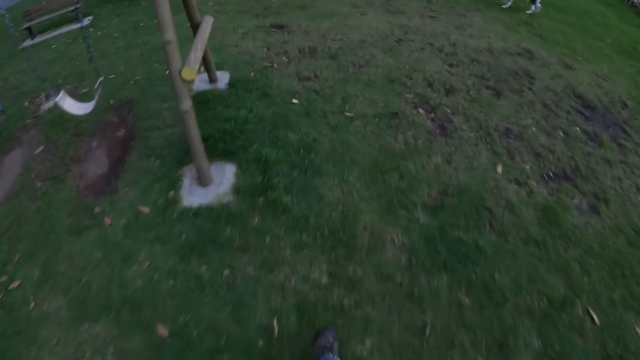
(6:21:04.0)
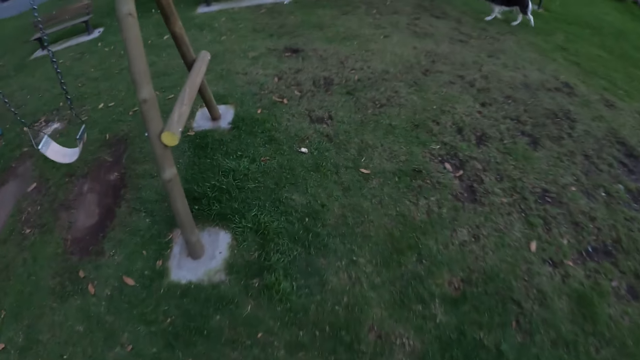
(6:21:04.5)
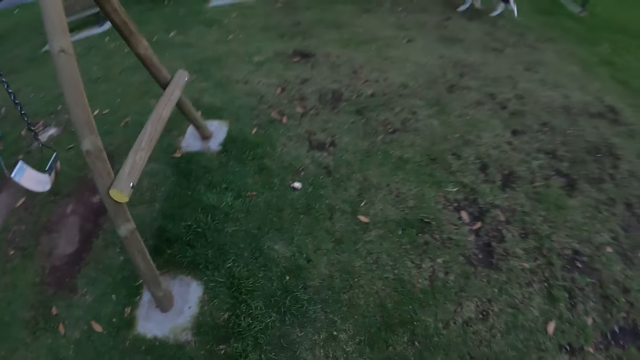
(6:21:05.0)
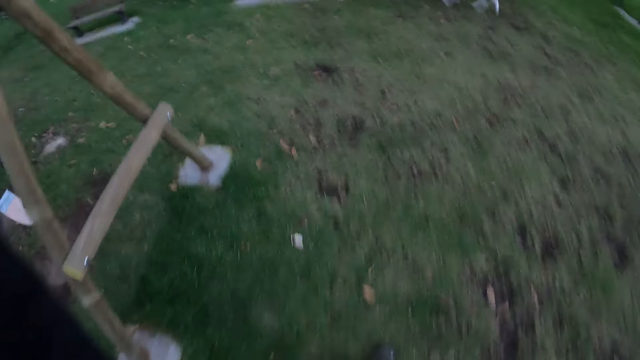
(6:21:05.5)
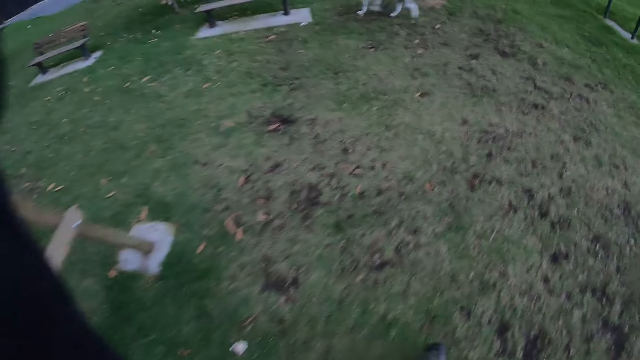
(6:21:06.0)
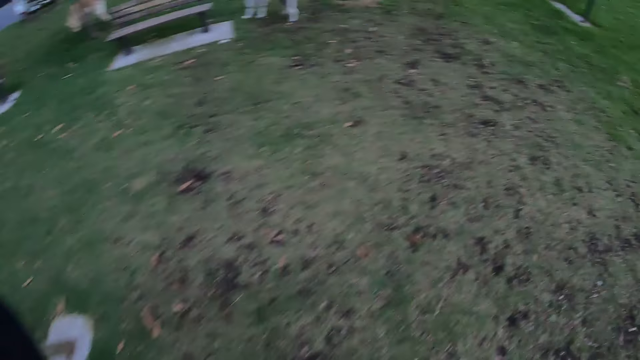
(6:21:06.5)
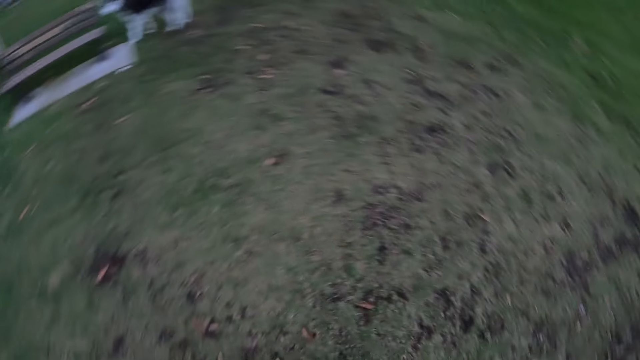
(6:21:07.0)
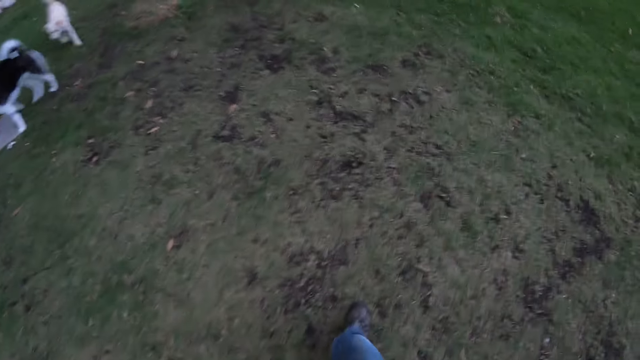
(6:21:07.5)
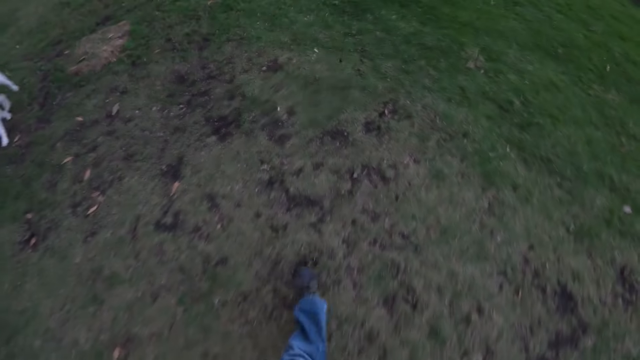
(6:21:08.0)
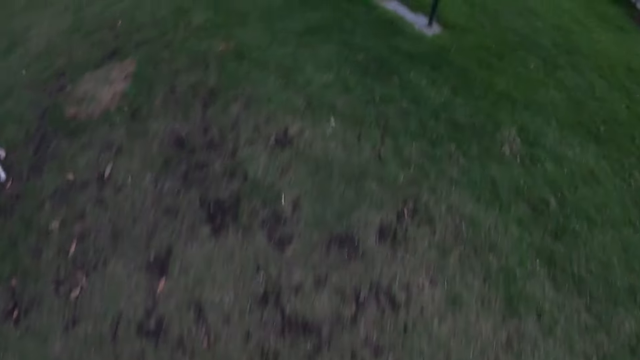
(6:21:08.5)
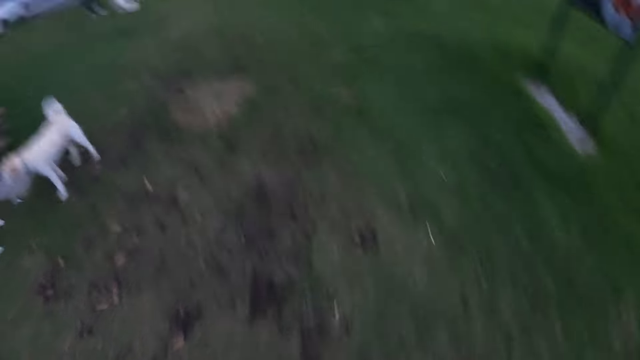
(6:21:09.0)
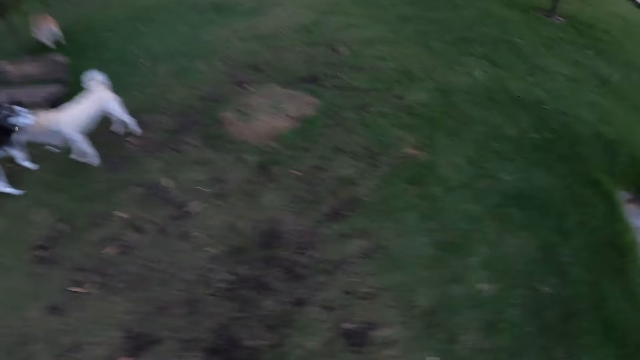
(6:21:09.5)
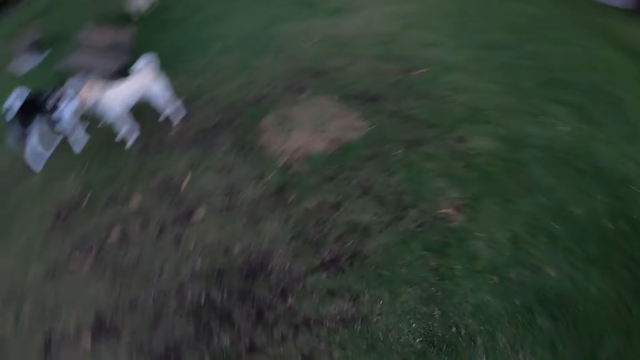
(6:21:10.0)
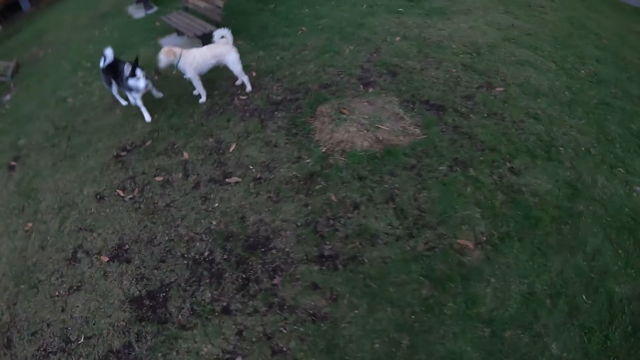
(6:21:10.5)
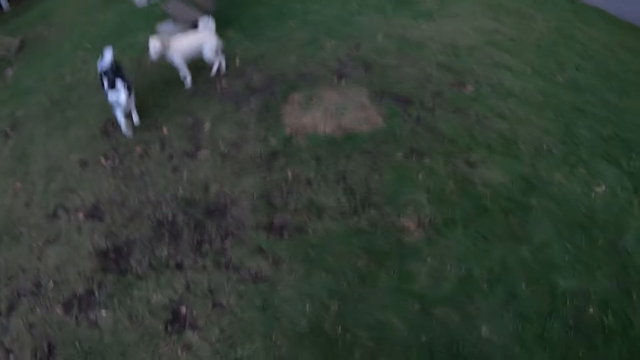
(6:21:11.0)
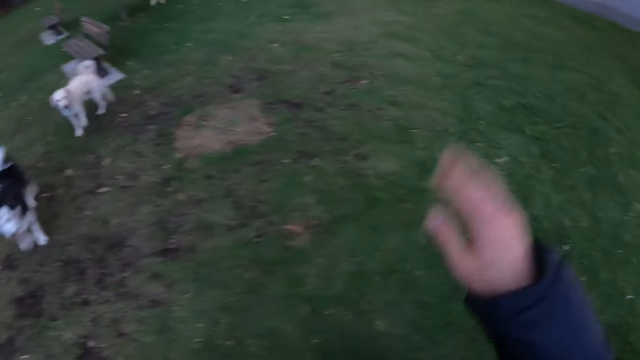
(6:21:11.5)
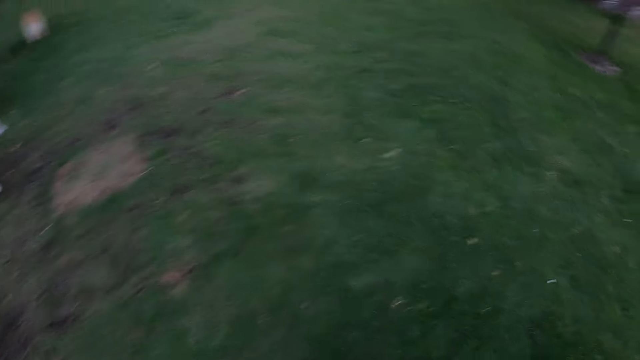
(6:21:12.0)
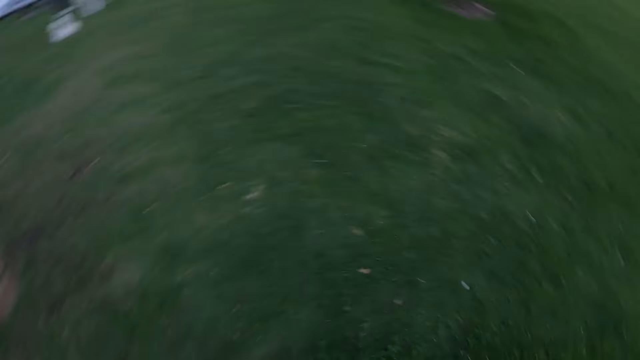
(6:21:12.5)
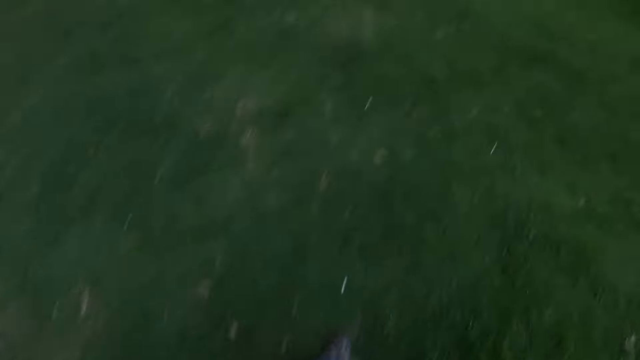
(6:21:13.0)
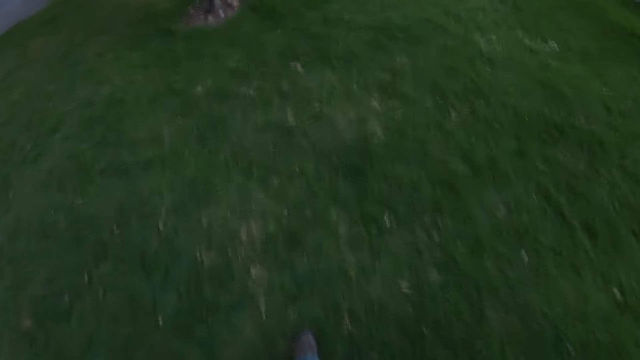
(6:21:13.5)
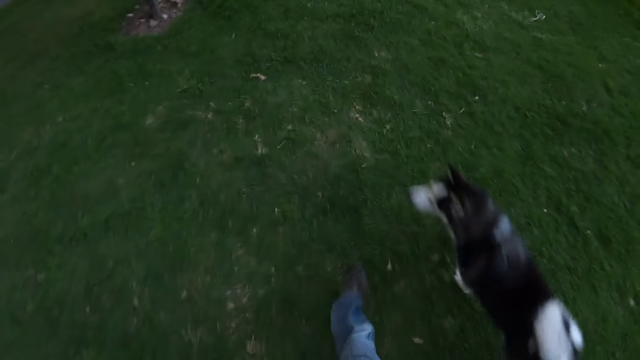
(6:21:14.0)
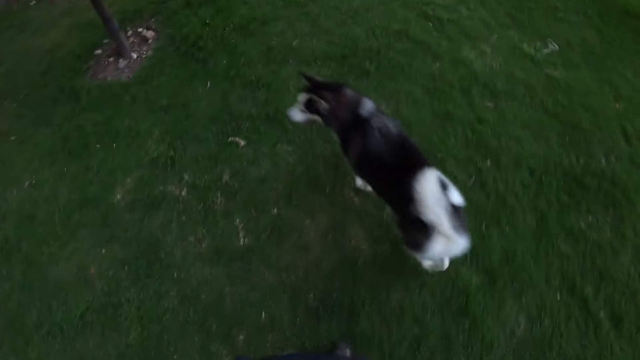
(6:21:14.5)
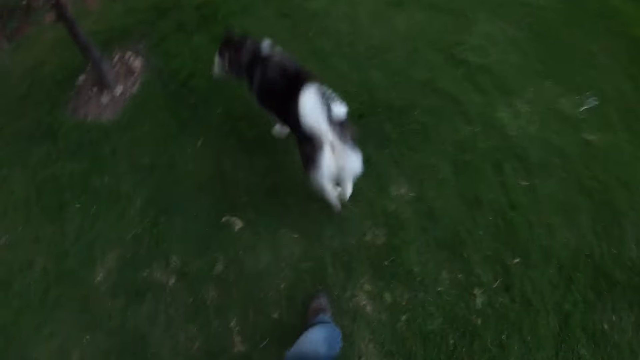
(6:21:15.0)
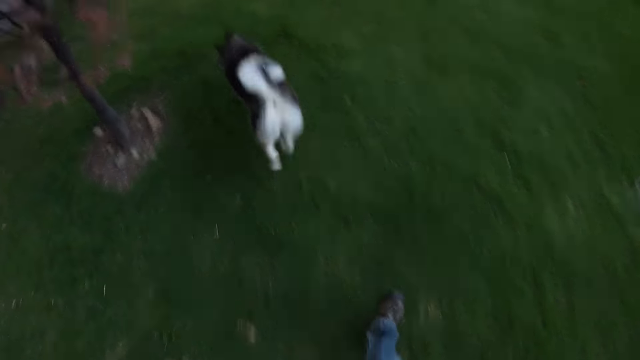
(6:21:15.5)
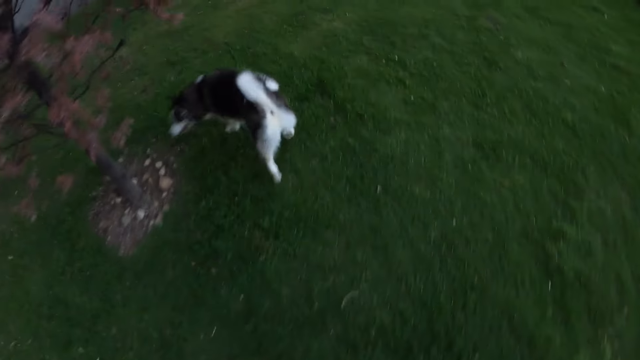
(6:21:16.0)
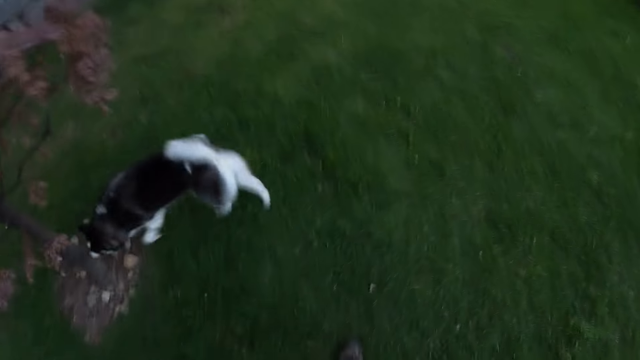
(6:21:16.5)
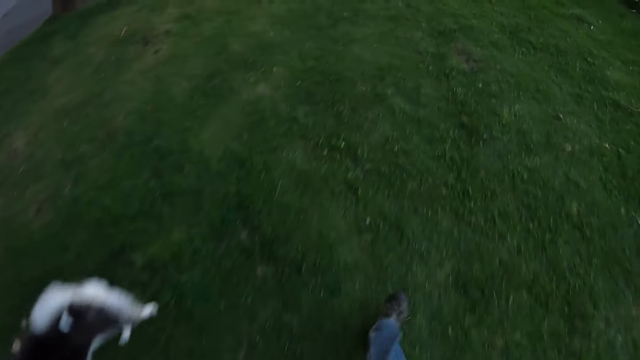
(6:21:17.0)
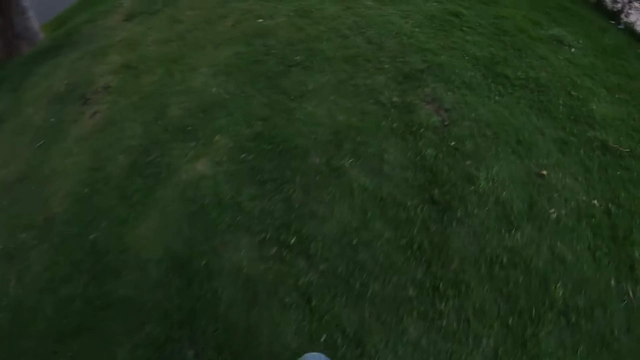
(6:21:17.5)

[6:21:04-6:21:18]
The camera wearer looks at the dogs and waves a hand. They signal a dog and another dog. They walk on a lawn beside the sidewalk.

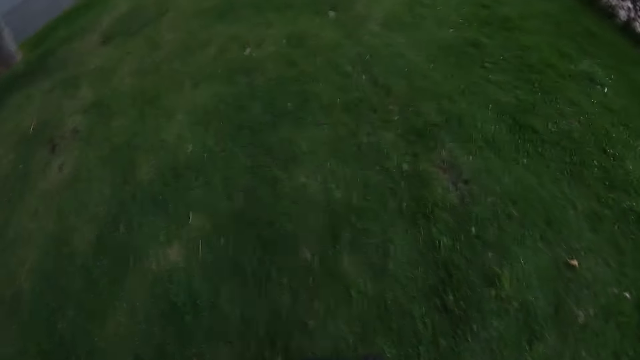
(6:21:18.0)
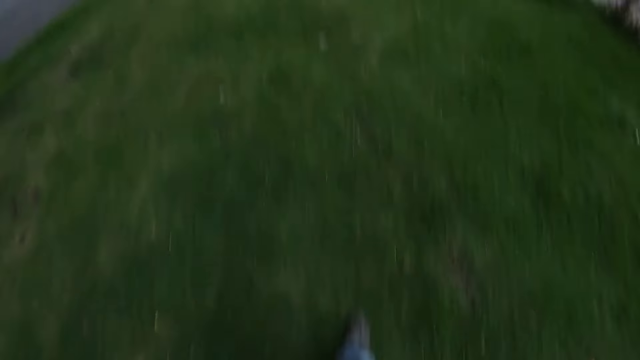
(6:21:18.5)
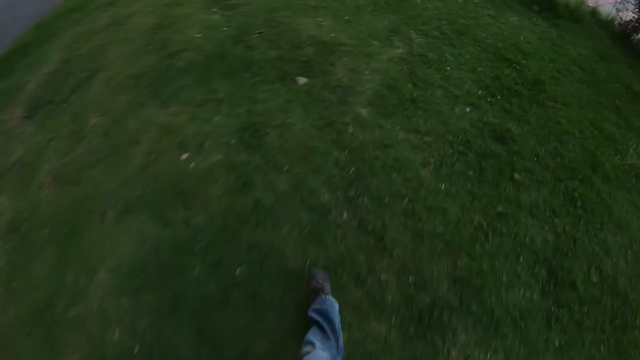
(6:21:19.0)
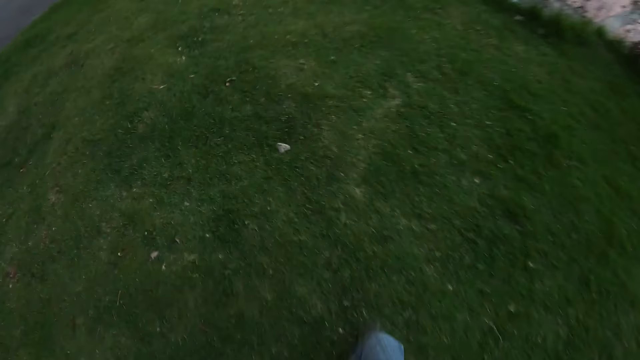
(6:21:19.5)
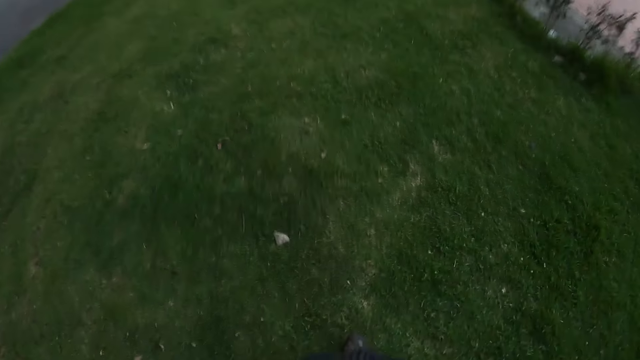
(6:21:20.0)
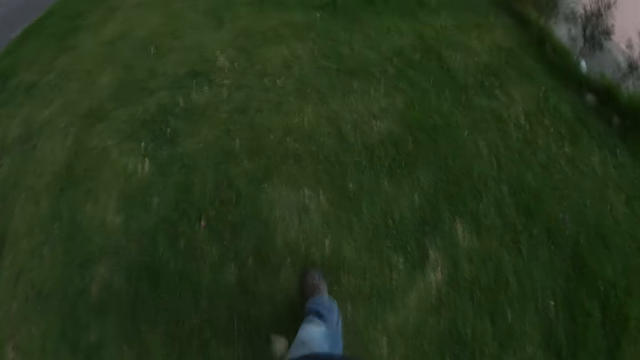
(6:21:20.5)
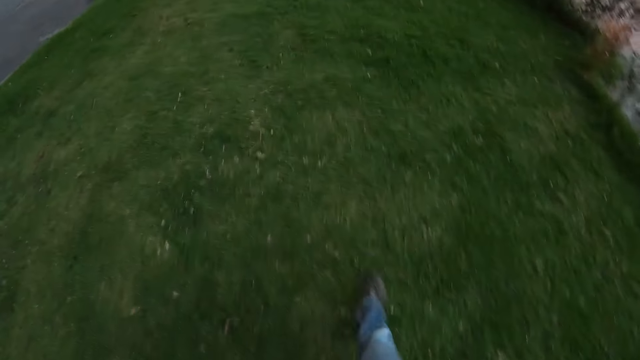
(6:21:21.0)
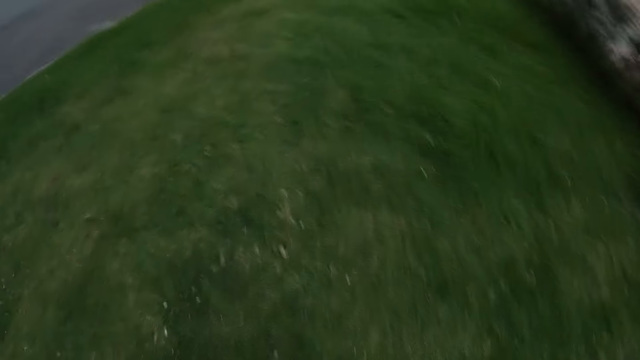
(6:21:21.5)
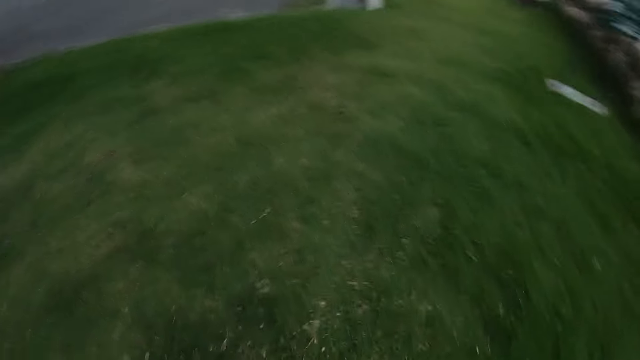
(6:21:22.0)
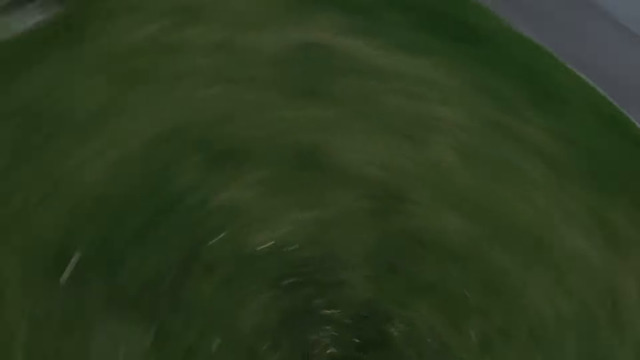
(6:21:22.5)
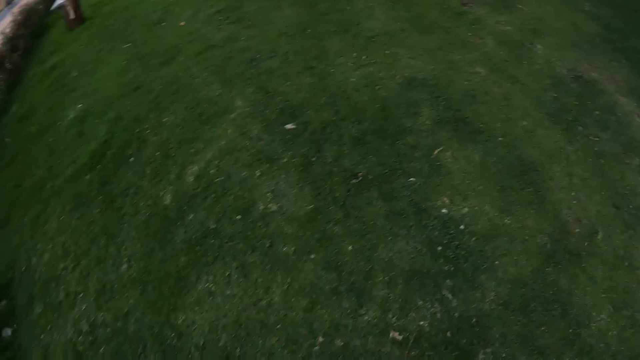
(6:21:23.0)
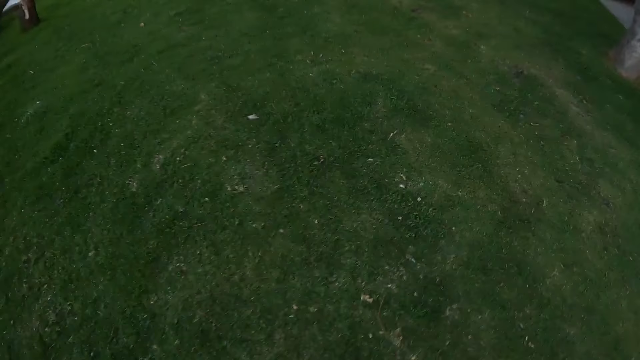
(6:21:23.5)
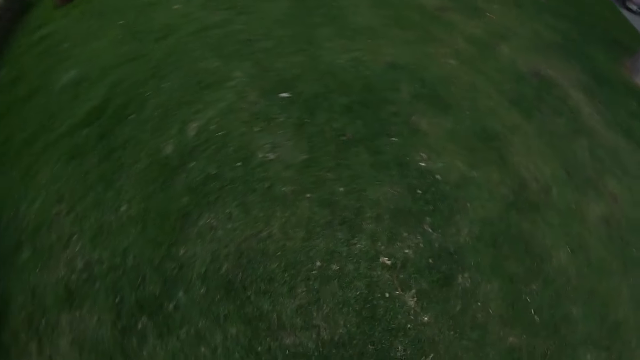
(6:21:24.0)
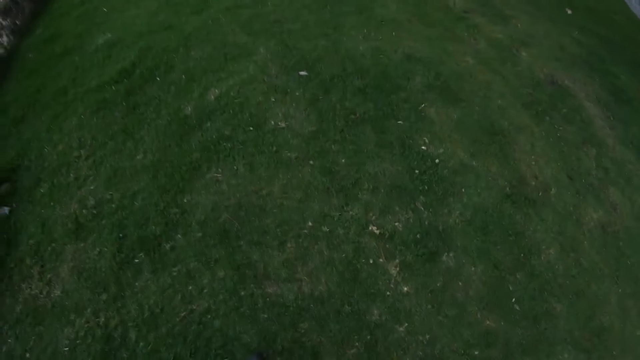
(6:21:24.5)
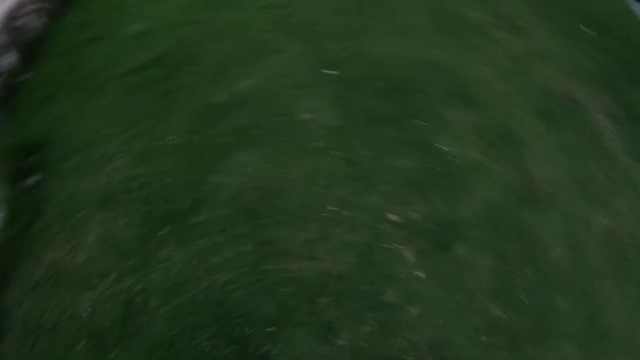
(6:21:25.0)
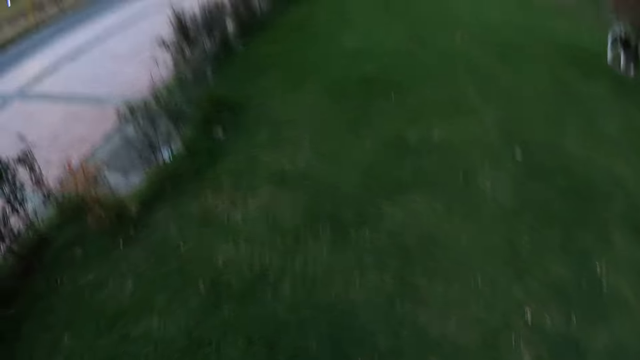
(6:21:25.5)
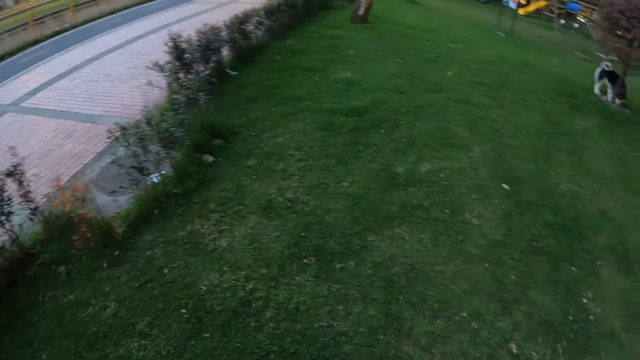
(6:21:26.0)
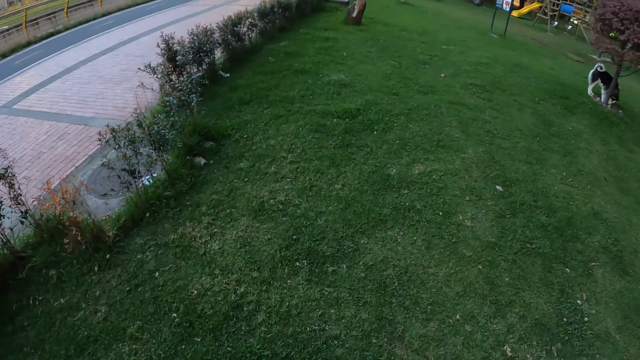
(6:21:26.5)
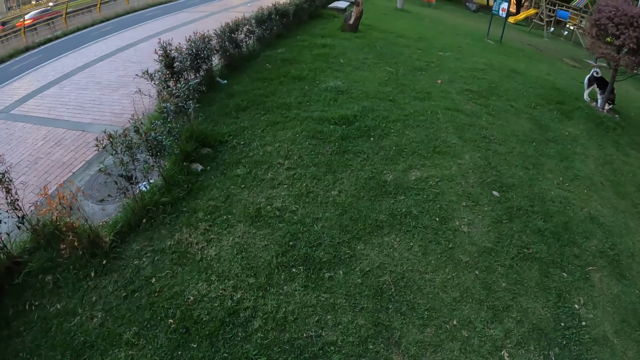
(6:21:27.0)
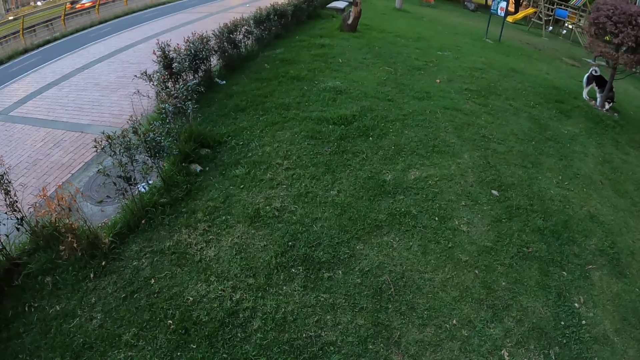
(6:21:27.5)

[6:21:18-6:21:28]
The camera wearer looks at a dog.
